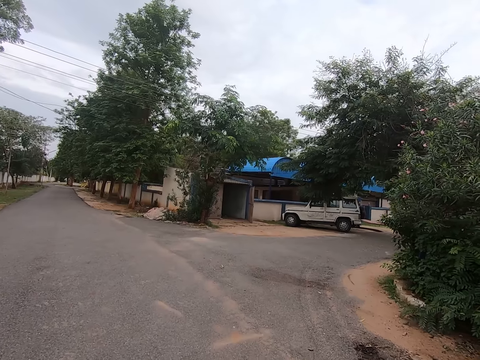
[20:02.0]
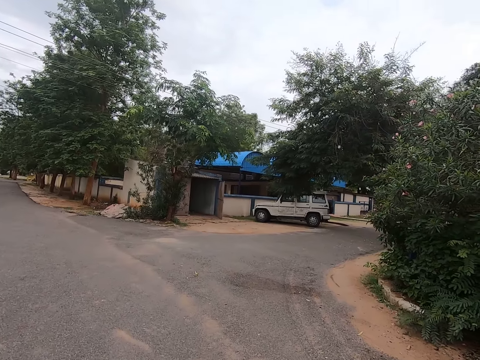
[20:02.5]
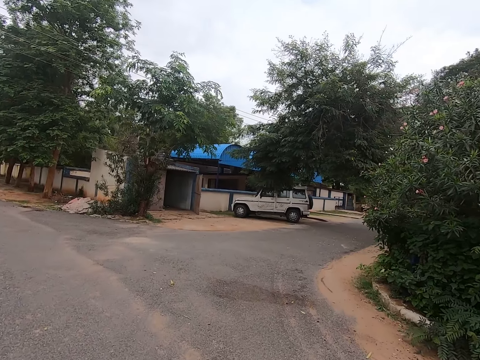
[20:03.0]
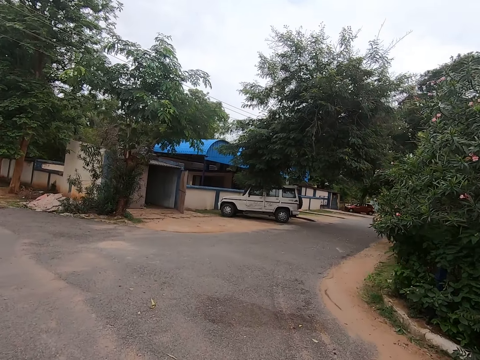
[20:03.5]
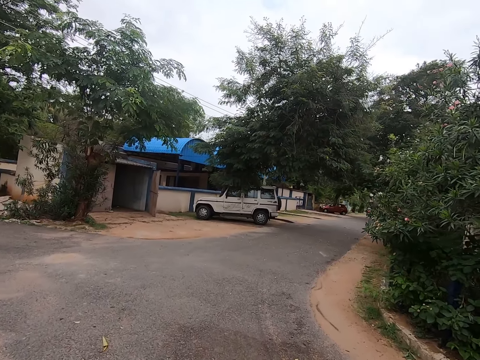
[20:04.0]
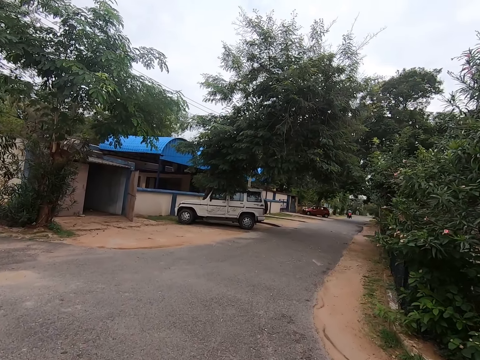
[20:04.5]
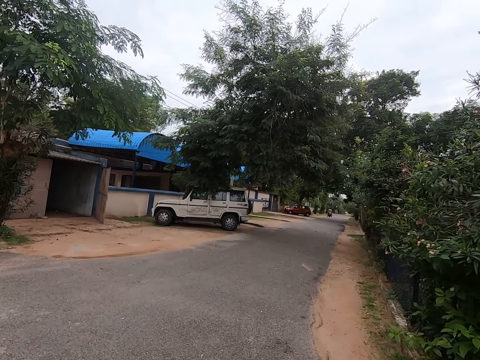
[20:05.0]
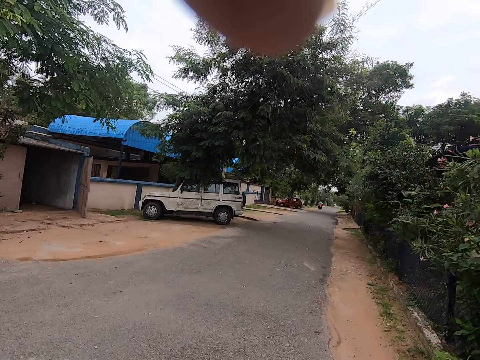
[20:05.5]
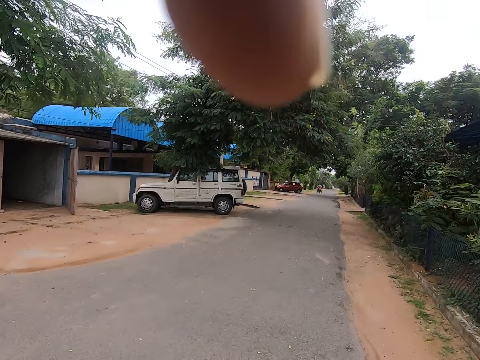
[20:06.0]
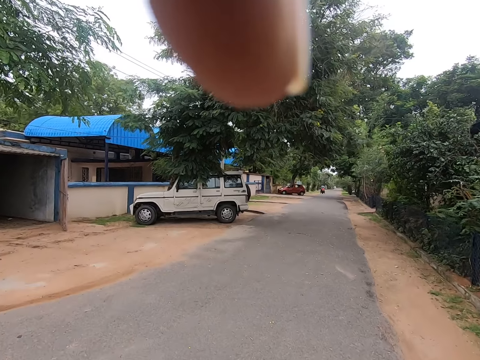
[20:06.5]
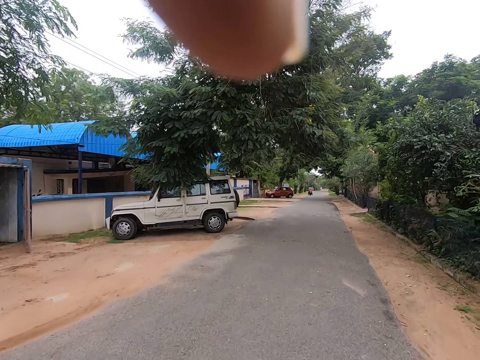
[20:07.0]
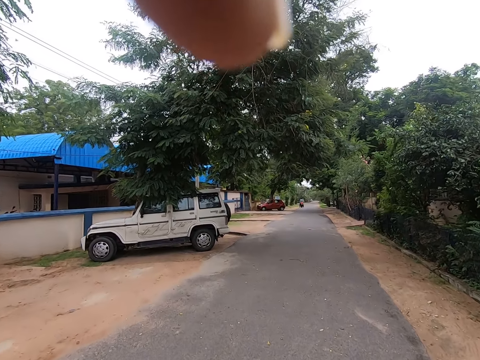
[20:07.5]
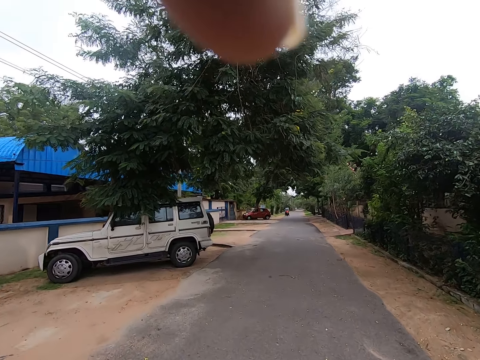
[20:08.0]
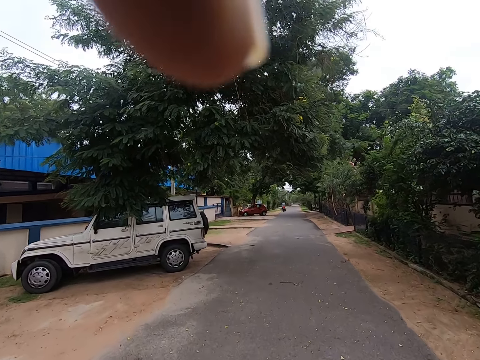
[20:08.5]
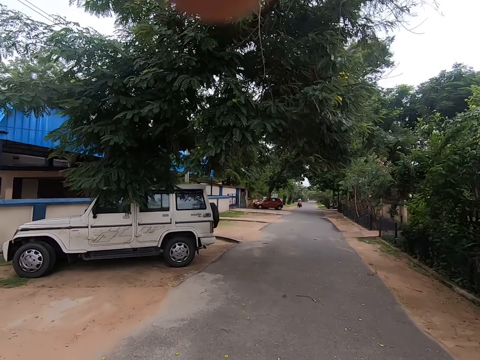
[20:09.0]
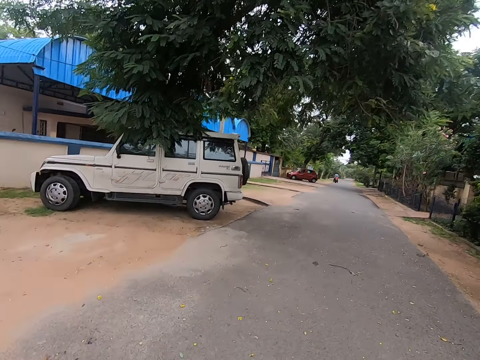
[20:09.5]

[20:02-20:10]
The camera wearer fixes a camera. They hold the camera.
